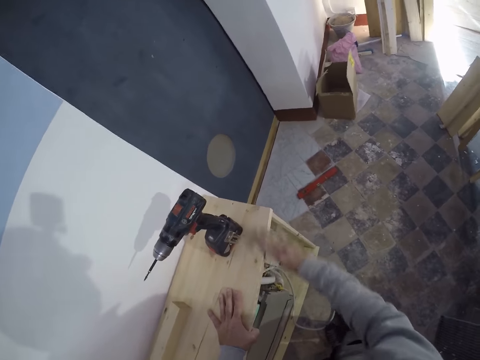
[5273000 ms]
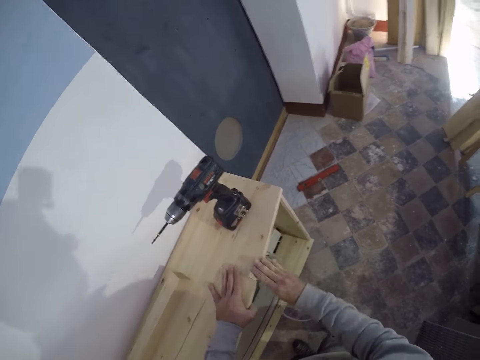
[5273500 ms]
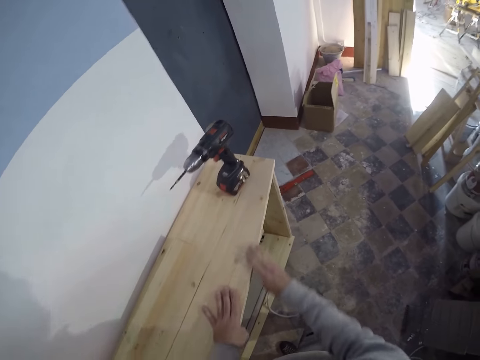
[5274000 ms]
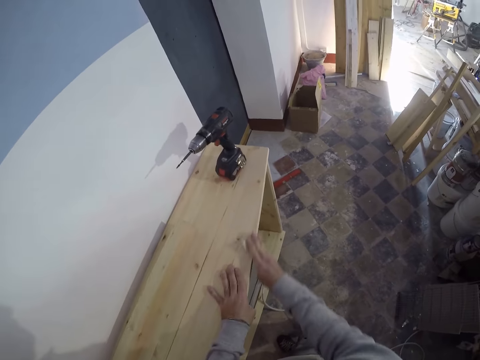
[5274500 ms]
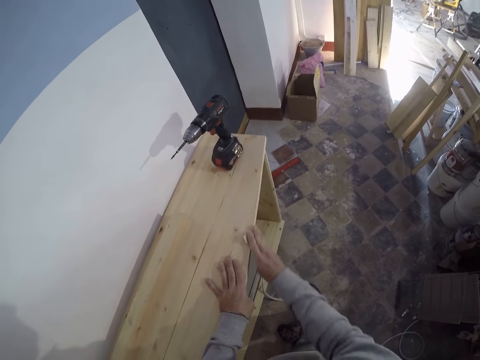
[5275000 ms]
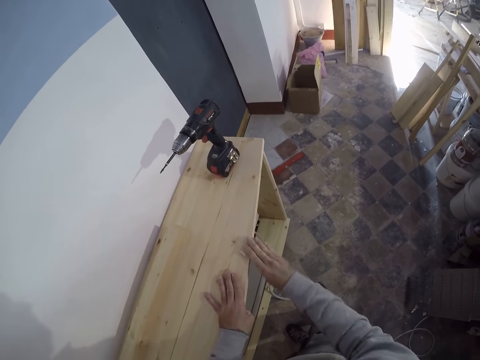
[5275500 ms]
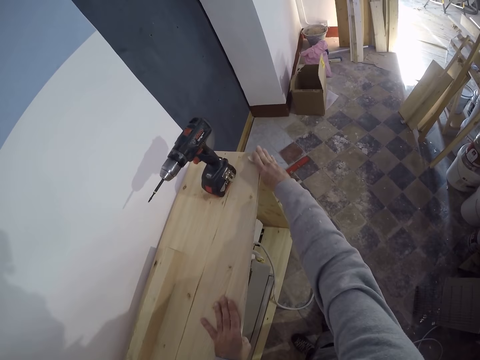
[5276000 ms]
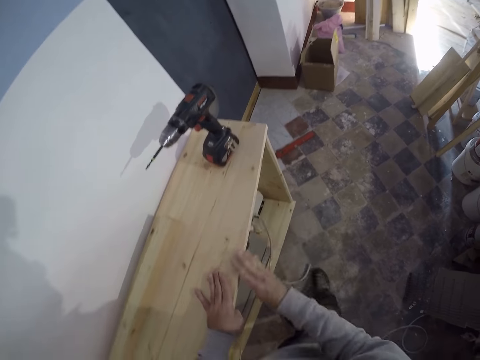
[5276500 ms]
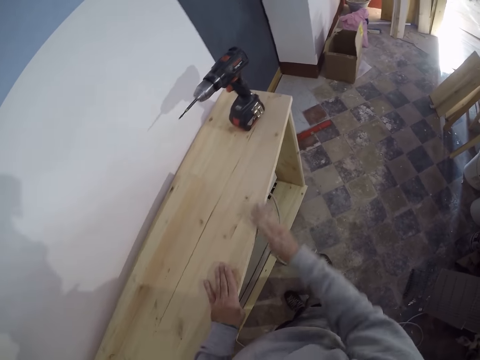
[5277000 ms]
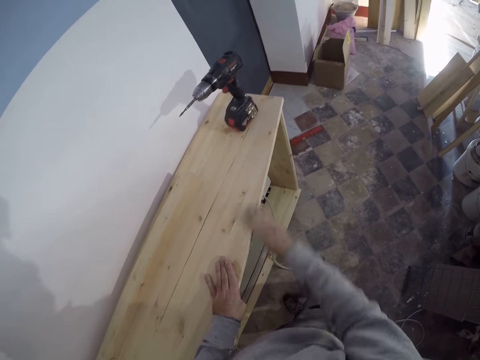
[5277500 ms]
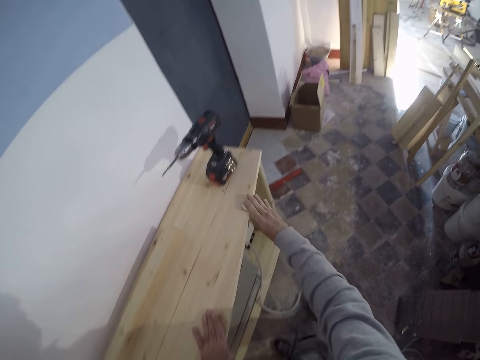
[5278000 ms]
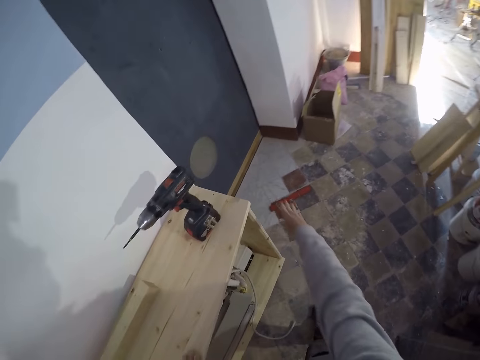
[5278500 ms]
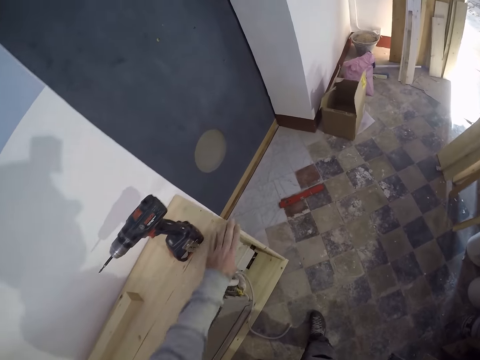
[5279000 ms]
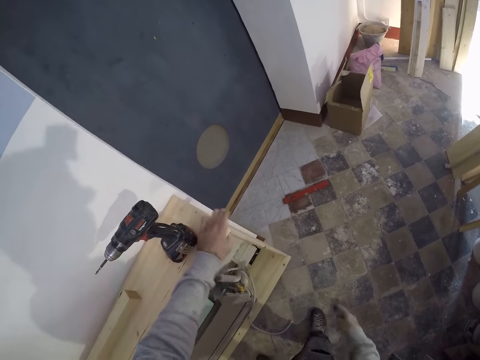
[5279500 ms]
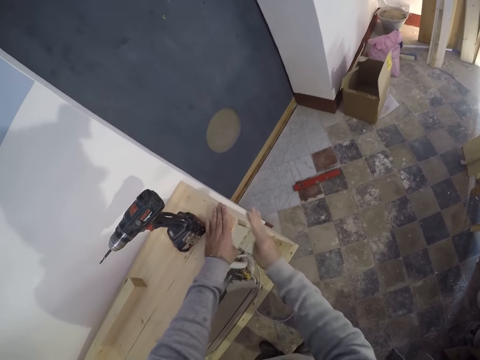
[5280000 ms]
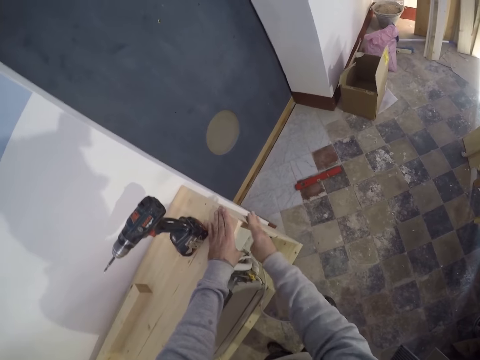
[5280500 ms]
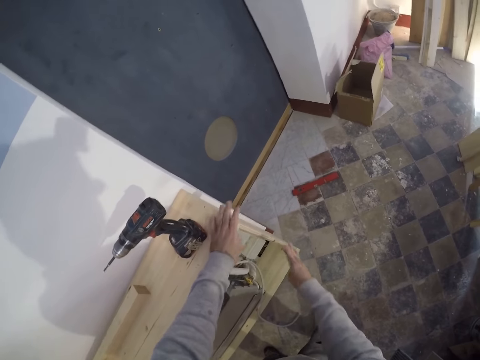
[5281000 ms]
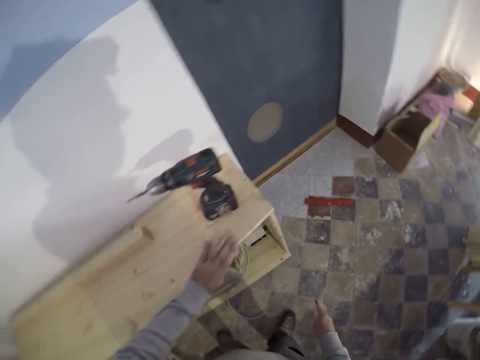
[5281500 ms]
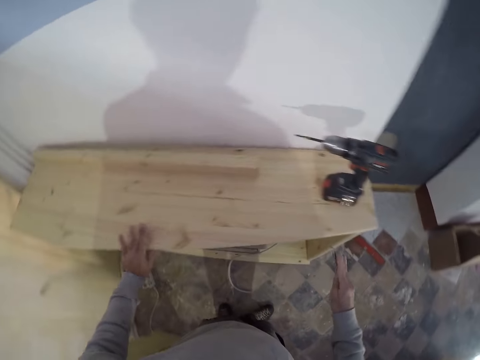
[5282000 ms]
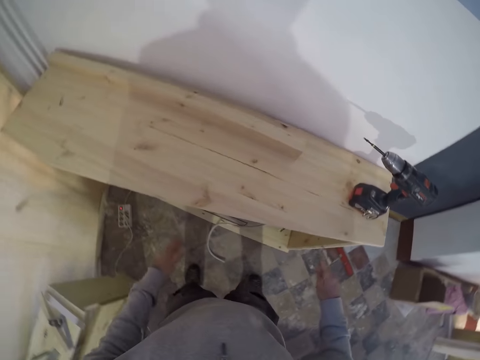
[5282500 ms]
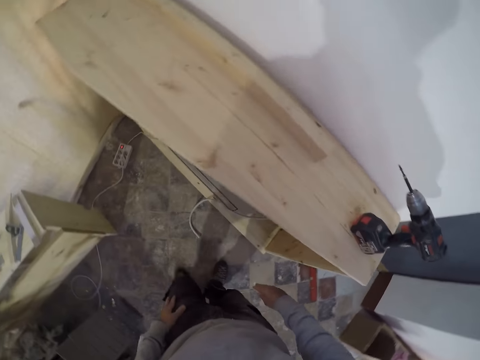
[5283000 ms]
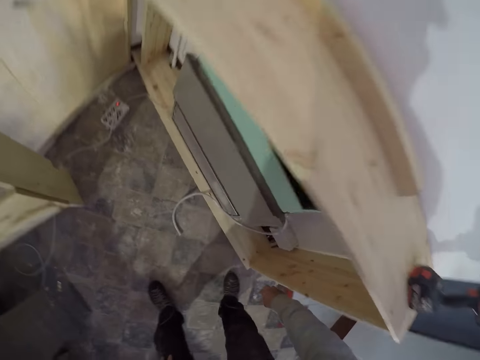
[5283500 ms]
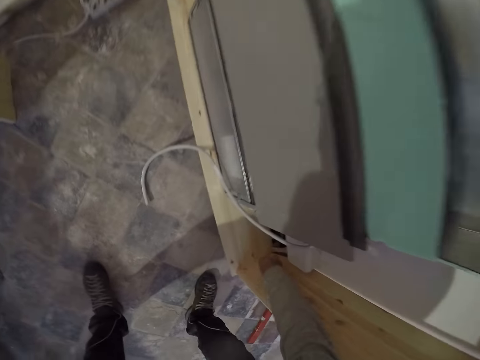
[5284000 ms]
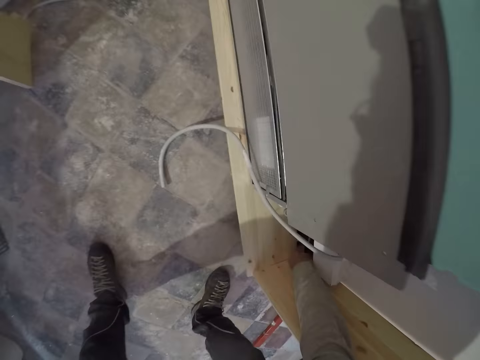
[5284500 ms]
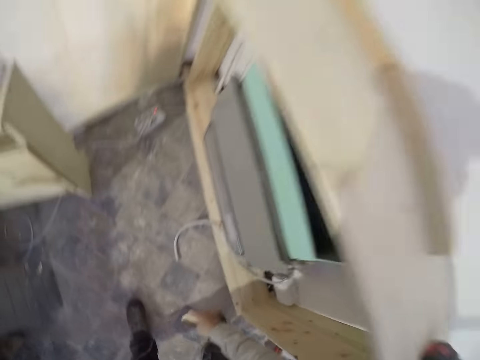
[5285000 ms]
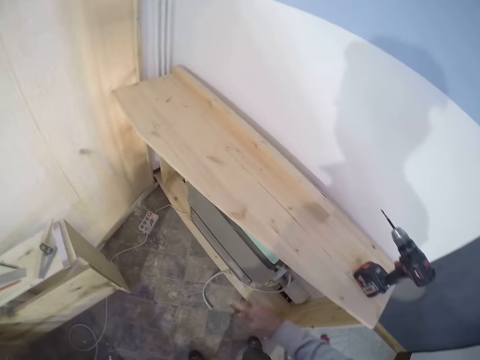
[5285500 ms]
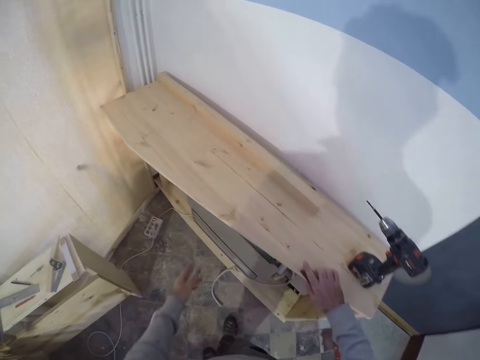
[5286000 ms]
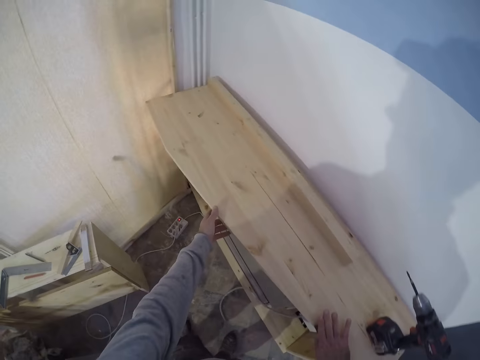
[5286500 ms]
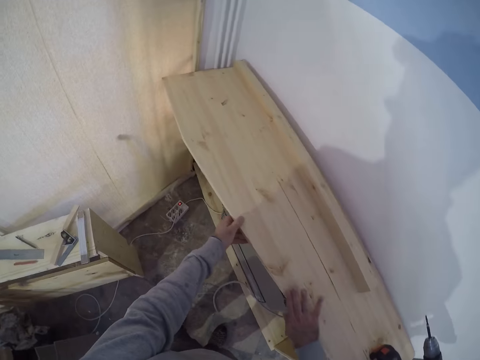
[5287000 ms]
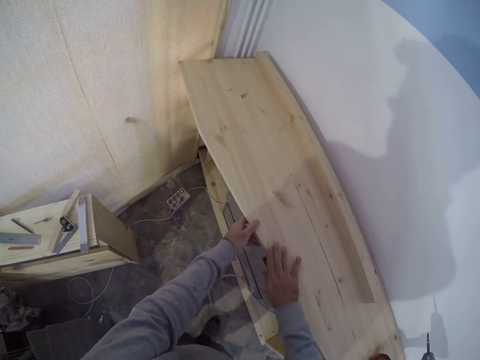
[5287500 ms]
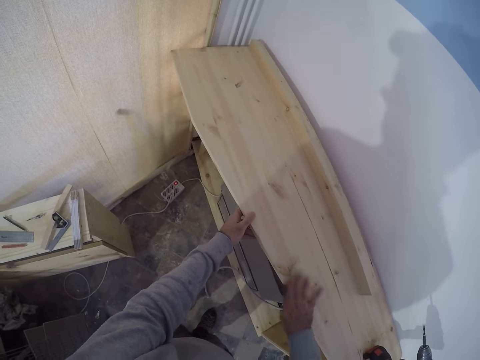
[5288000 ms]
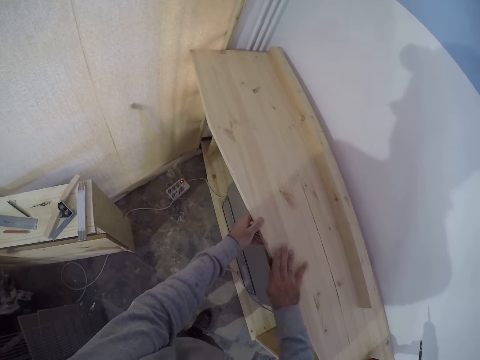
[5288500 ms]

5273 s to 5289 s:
The camera wearer dusts the shelf with his left hand. He scrubs the shelf with the sandpaper in his right hand. He rubs the shelf with his left hand. He bends towards the floor. He takes the sandpaper from the shelf with his right hand. He holds the shelf with his left hand. He scrubs the shelf with the sandpaper in his right hand.

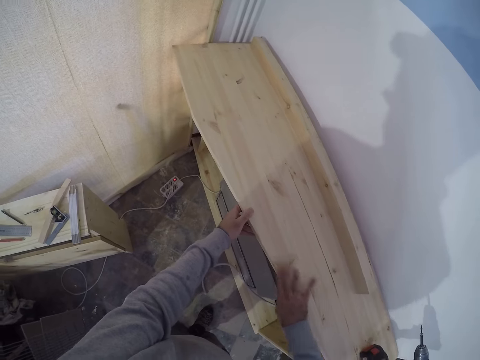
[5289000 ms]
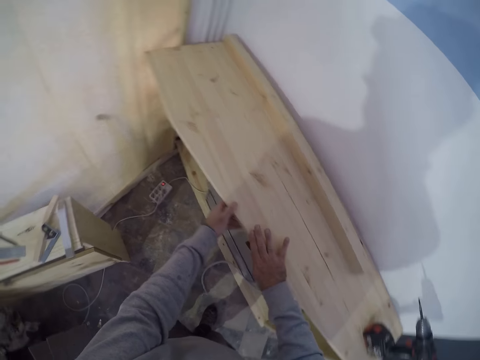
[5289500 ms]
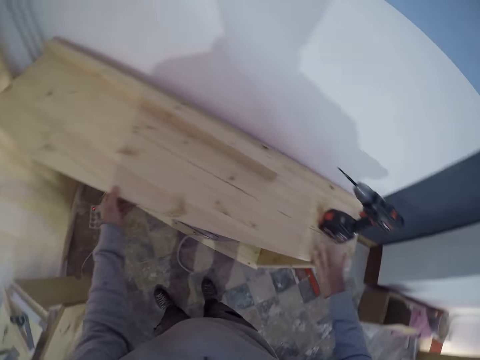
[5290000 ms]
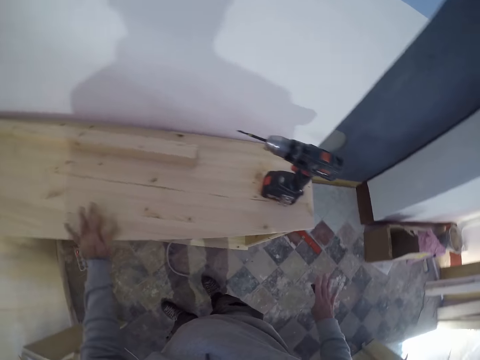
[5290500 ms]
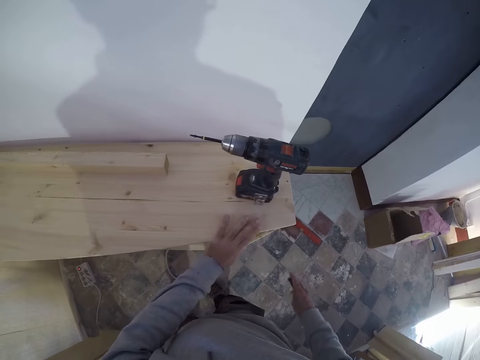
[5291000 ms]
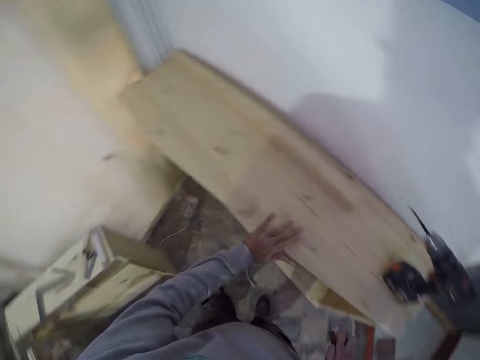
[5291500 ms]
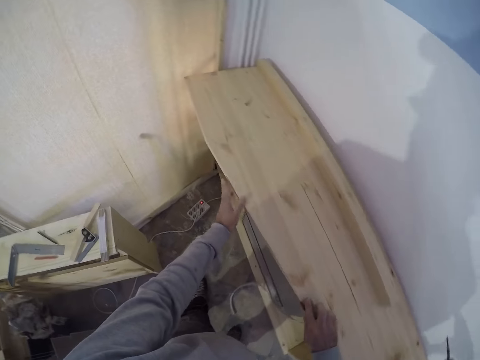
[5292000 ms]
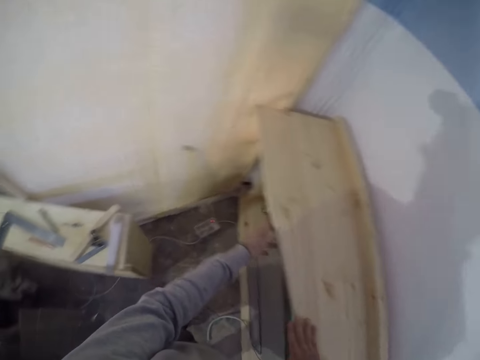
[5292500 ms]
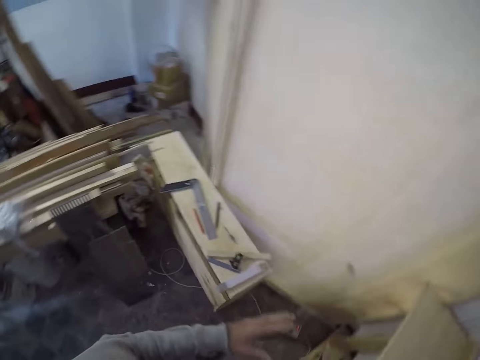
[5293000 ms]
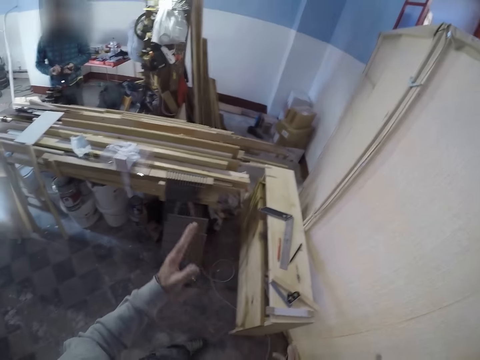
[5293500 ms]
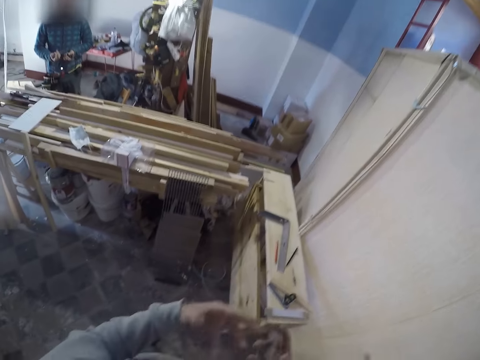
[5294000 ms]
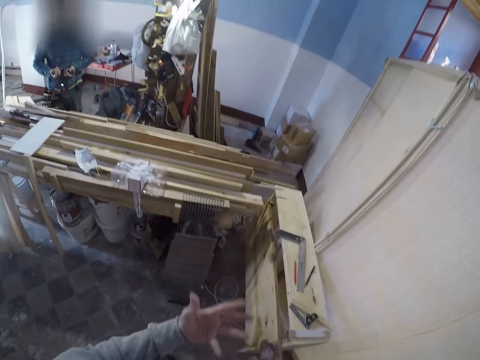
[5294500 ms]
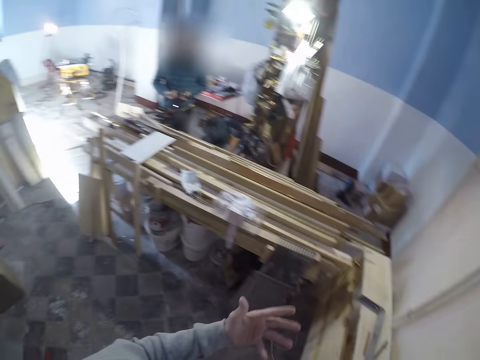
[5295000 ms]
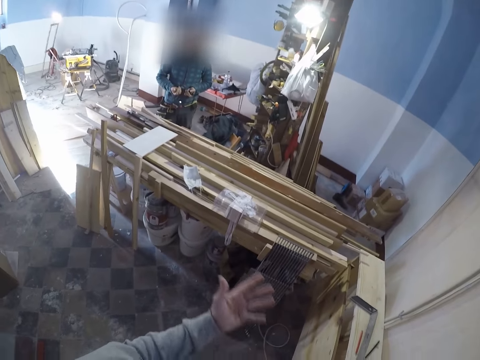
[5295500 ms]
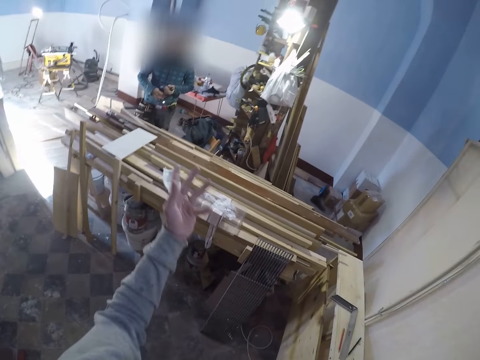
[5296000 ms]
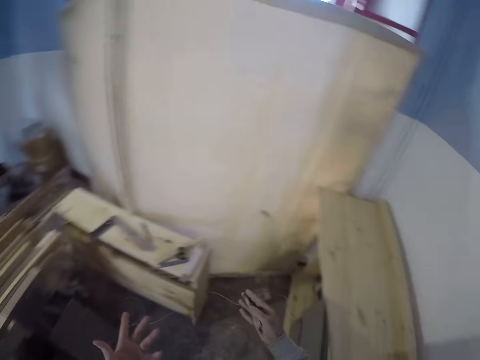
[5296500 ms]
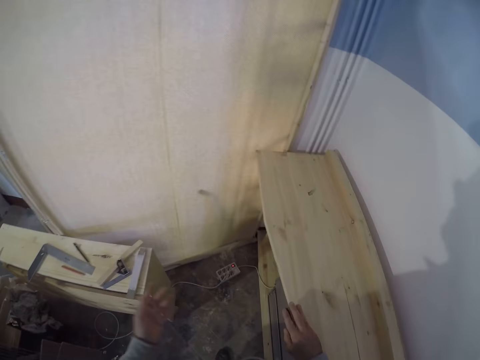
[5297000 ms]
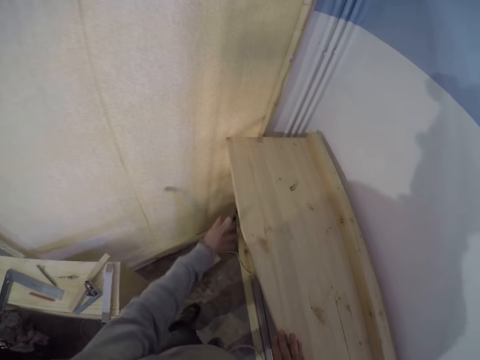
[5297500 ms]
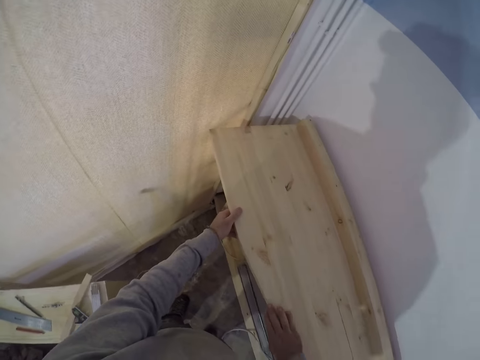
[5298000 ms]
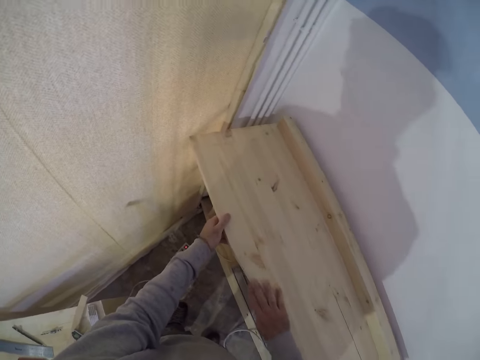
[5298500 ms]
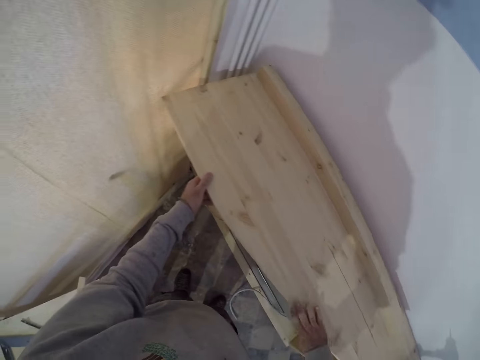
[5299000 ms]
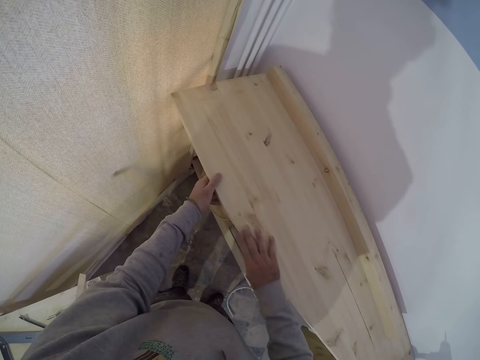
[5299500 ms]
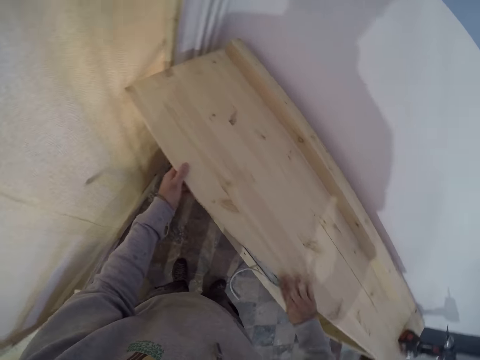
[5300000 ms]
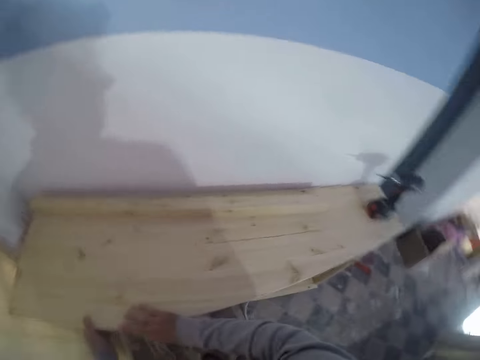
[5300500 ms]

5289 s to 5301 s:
The camera wearer rubs the shelf with his left hand. He turns around, sways a hand and converses with a person. He places his right hand on the shelf. He turns around. He holds the shelf with his left hand. He scrubs the shelf with the sandpaper in his right hand.
